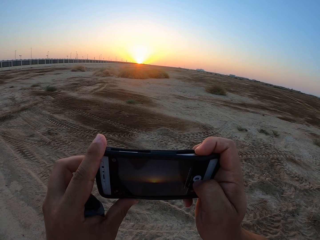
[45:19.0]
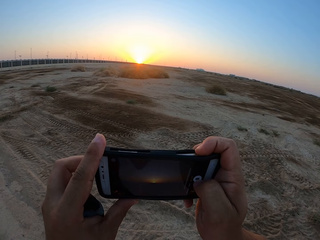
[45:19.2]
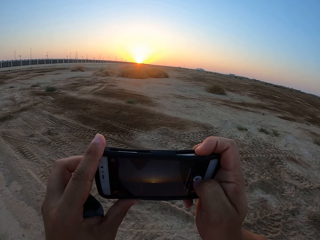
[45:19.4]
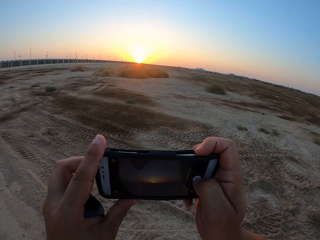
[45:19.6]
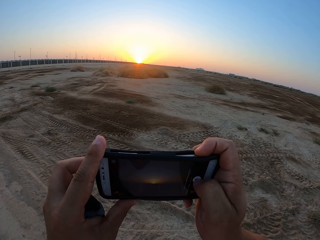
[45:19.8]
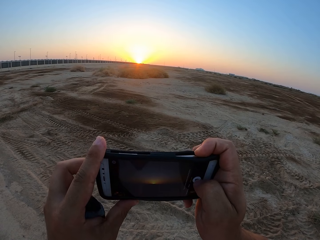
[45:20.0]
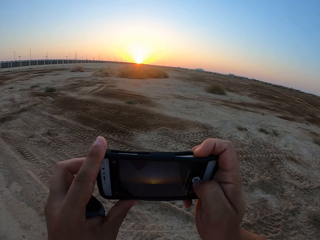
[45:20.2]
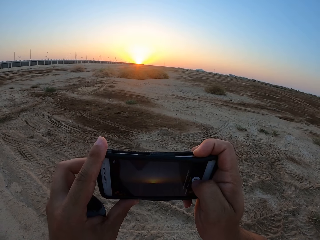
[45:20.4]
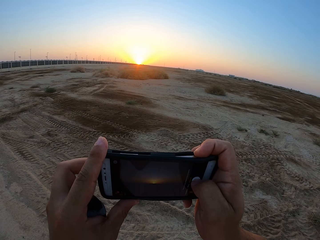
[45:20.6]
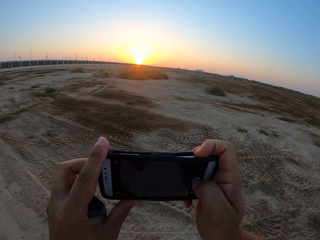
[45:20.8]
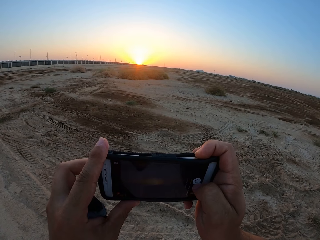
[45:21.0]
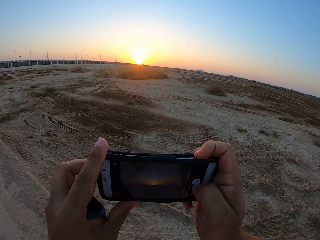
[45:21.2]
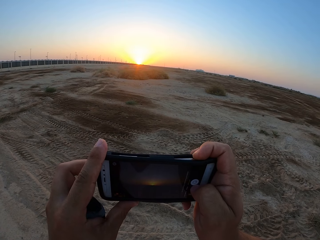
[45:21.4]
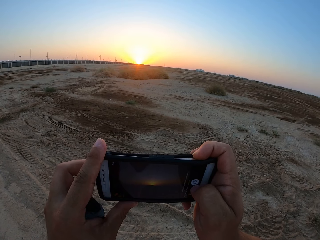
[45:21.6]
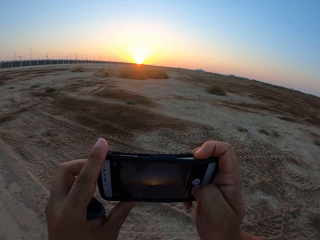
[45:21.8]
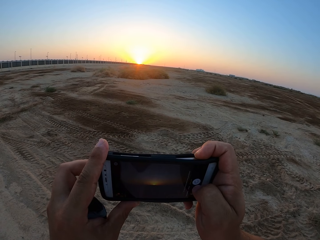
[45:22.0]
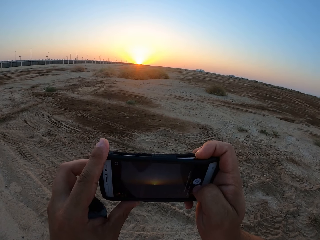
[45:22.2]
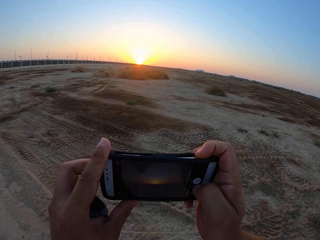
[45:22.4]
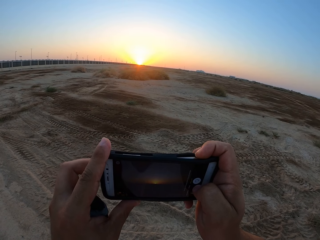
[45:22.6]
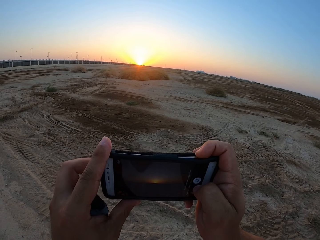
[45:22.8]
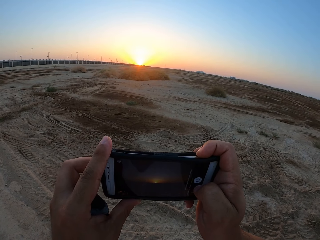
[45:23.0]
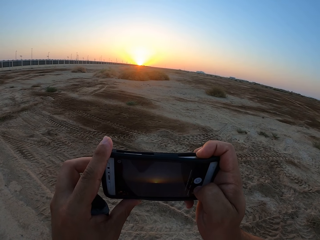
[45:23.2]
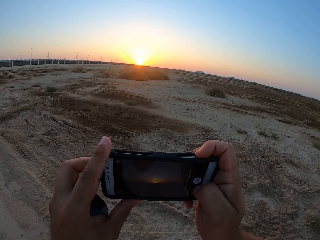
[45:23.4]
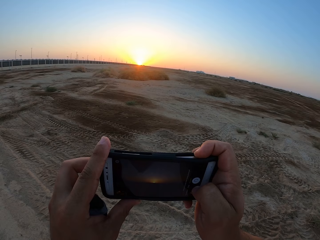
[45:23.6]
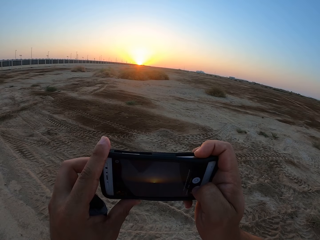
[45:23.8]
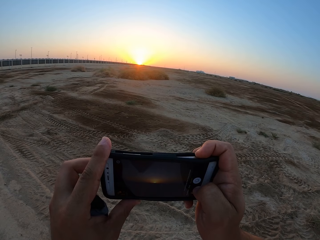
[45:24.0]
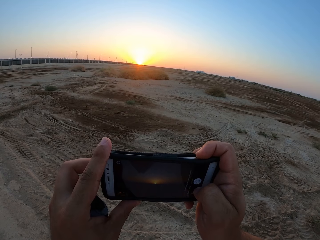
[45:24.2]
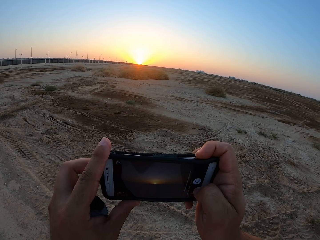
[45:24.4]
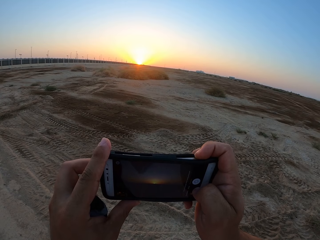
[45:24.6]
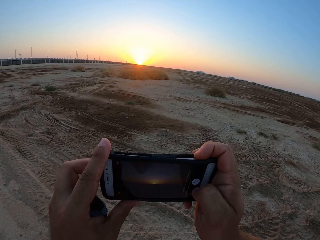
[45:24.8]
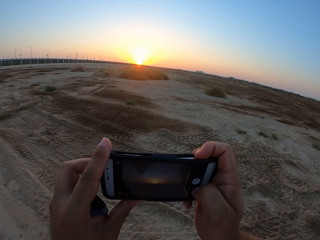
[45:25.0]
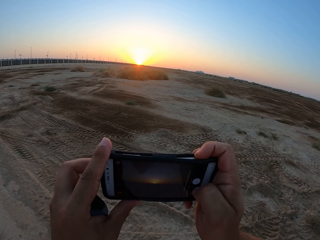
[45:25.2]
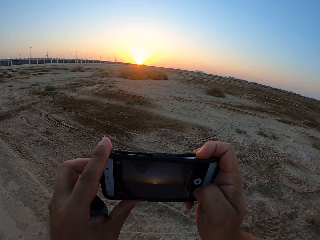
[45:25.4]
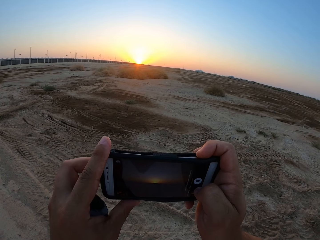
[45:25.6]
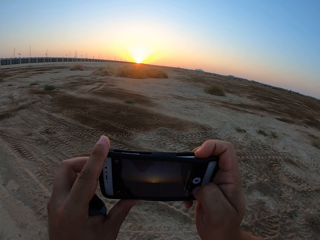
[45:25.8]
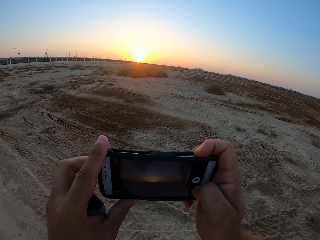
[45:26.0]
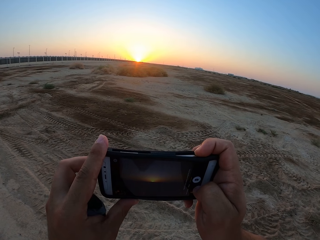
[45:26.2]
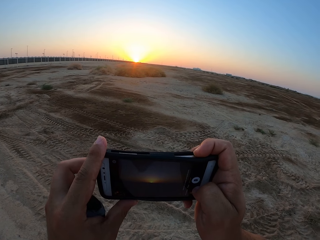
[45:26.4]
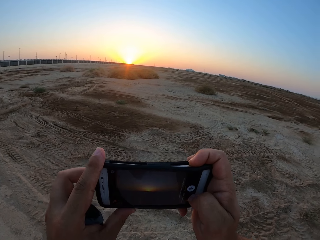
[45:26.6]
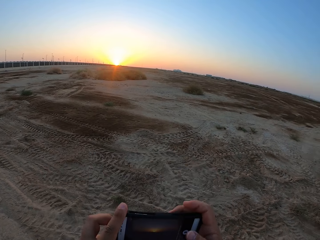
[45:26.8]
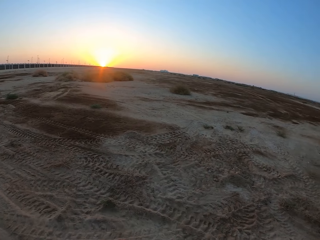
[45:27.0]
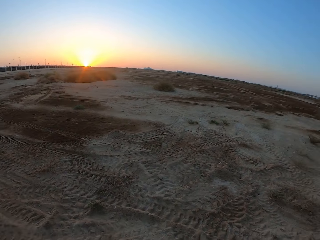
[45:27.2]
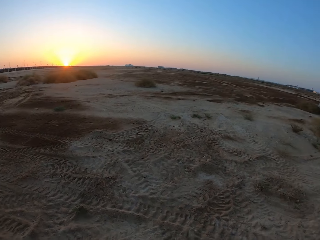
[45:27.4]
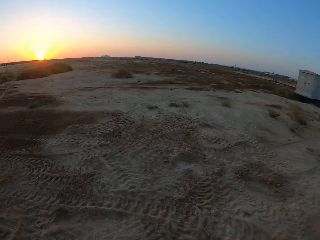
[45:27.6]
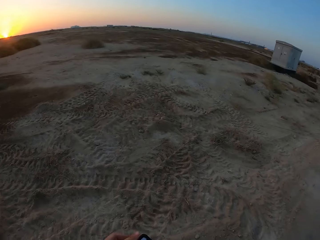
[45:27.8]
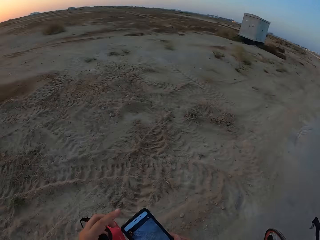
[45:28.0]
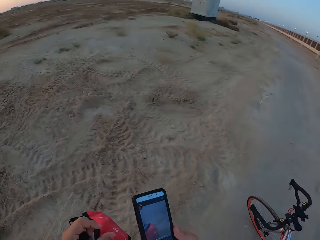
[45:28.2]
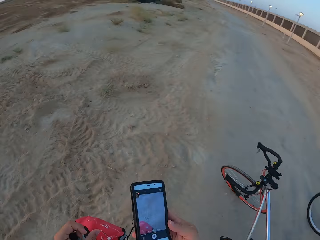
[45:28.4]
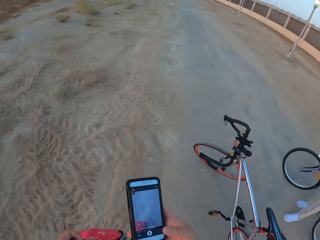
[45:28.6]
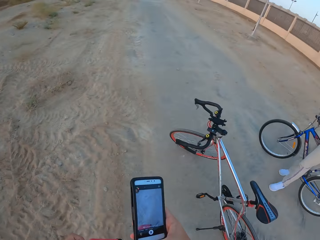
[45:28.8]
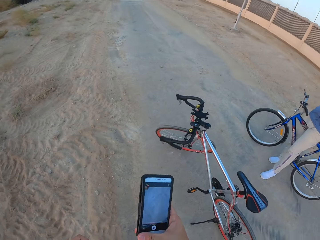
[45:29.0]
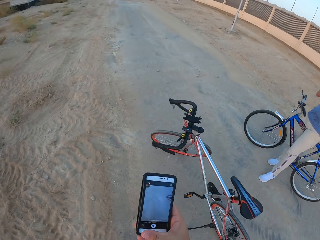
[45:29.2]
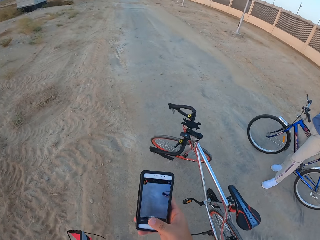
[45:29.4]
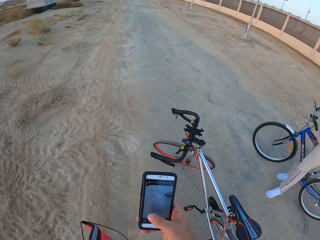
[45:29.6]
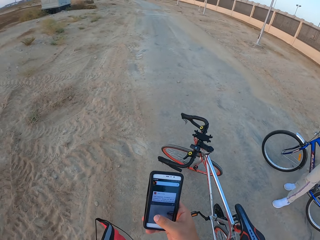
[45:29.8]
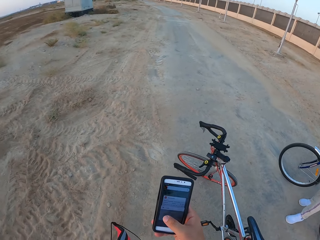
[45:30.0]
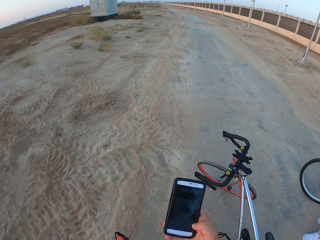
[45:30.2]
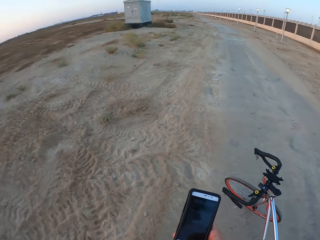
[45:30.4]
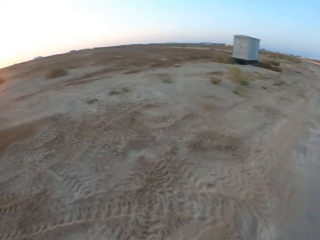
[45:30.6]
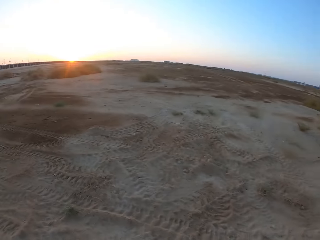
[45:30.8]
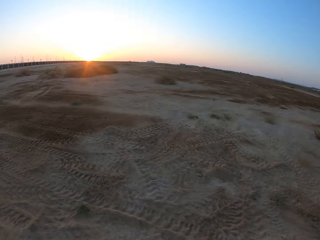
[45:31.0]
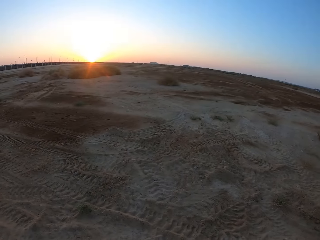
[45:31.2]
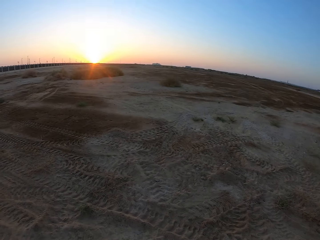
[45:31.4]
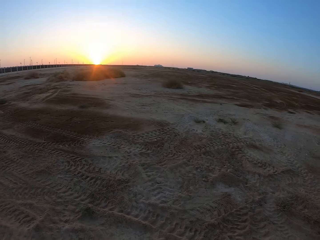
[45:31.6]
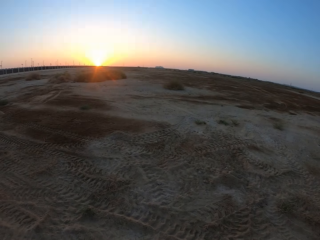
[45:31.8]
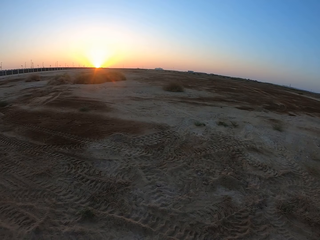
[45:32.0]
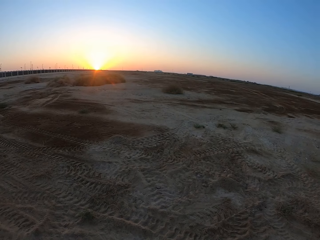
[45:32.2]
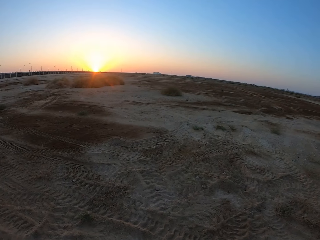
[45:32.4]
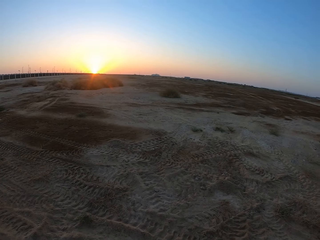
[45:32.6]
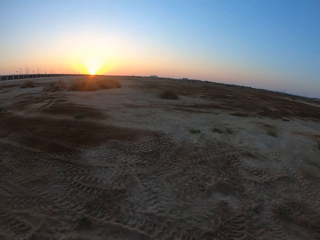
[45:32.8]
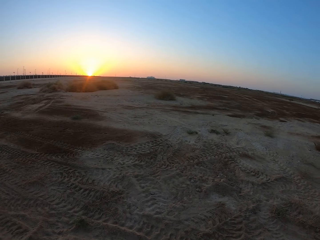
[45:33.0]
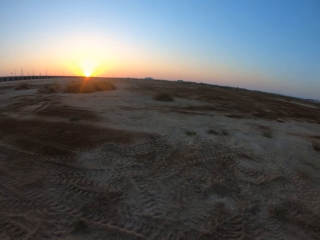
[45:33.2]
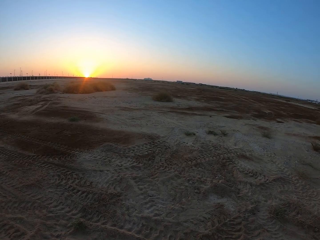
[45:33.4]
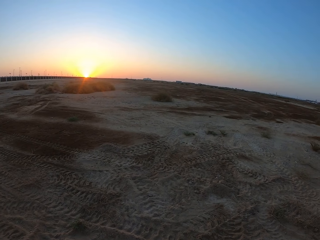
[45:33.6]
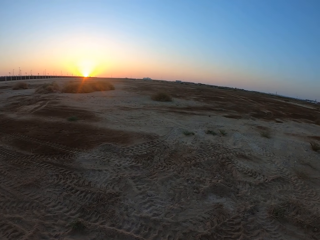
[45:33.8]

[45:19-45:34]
The camera wearer looks around. They swipe through the phone. They look around.

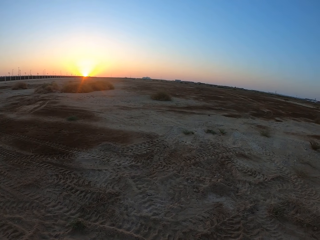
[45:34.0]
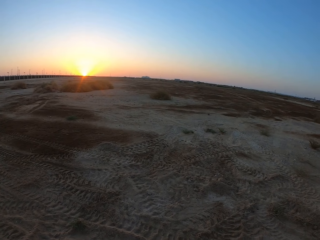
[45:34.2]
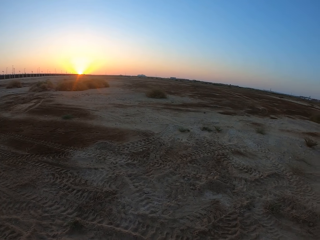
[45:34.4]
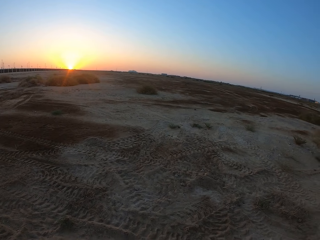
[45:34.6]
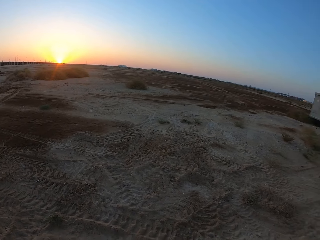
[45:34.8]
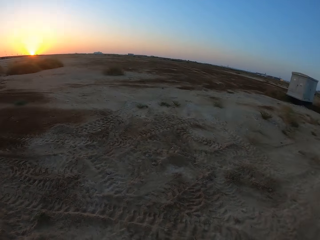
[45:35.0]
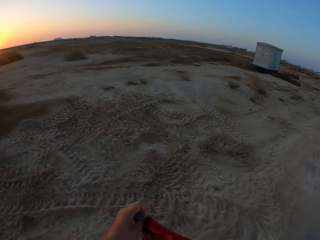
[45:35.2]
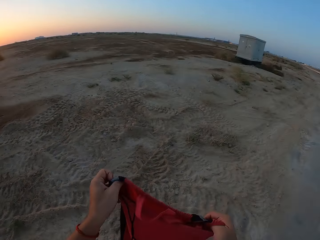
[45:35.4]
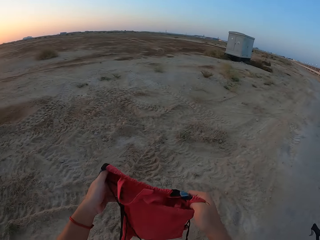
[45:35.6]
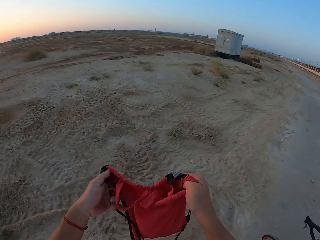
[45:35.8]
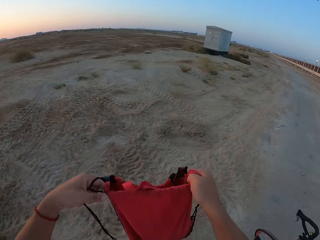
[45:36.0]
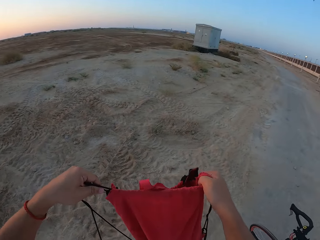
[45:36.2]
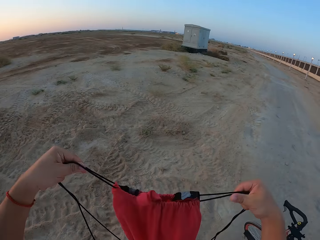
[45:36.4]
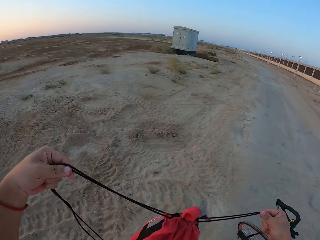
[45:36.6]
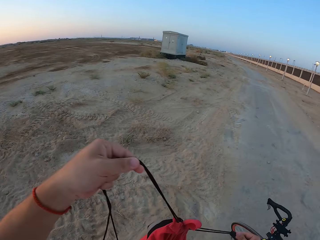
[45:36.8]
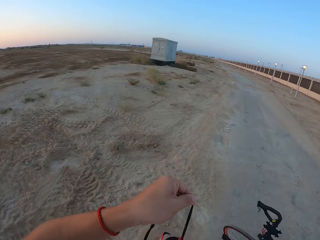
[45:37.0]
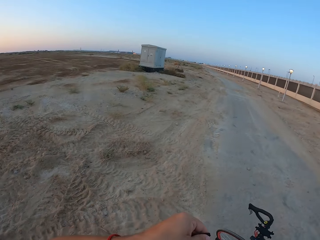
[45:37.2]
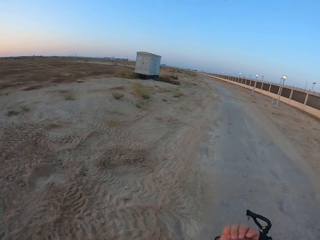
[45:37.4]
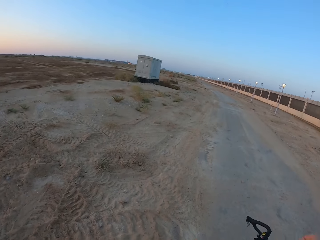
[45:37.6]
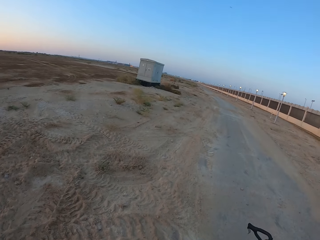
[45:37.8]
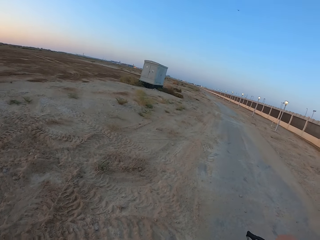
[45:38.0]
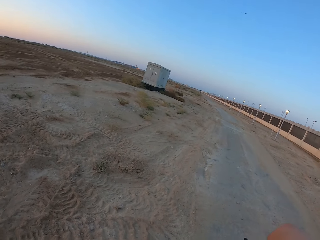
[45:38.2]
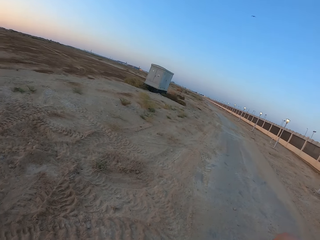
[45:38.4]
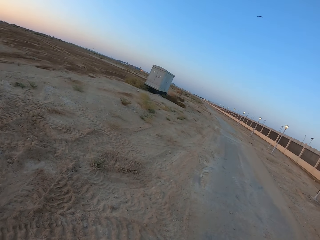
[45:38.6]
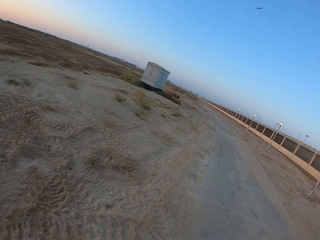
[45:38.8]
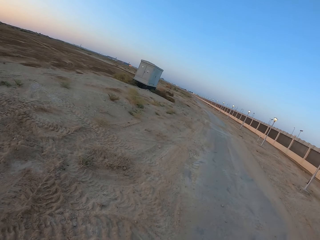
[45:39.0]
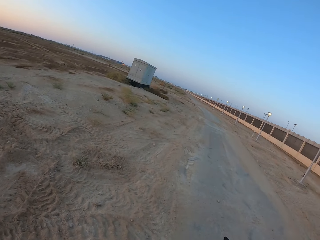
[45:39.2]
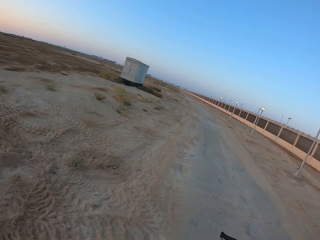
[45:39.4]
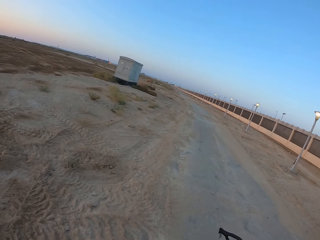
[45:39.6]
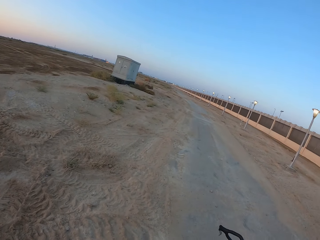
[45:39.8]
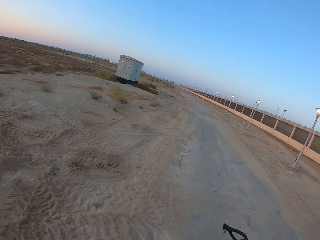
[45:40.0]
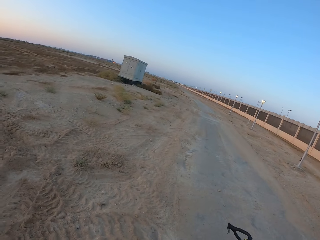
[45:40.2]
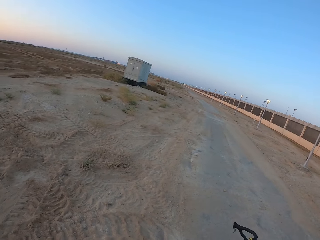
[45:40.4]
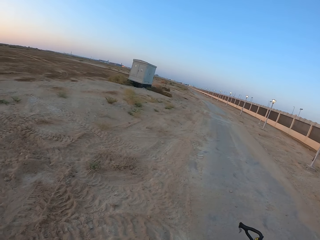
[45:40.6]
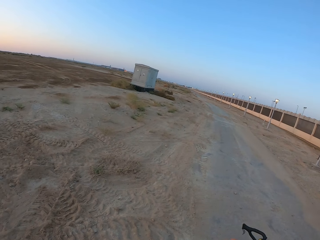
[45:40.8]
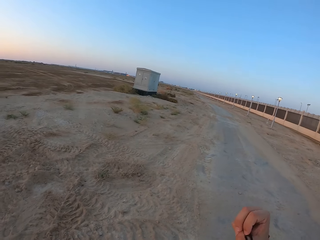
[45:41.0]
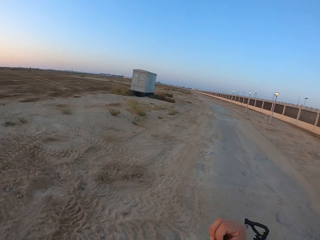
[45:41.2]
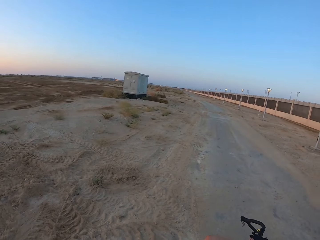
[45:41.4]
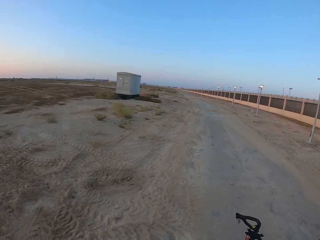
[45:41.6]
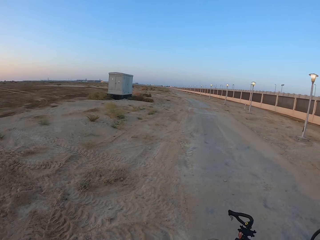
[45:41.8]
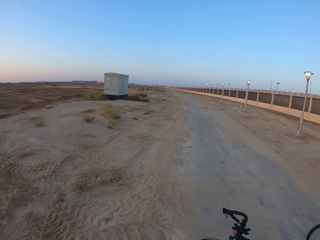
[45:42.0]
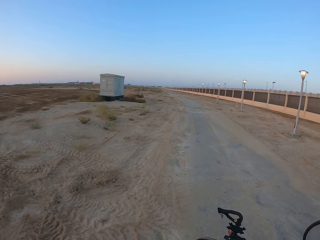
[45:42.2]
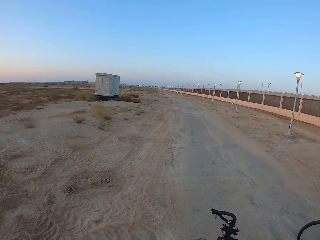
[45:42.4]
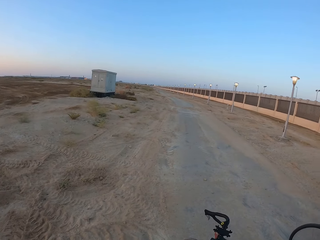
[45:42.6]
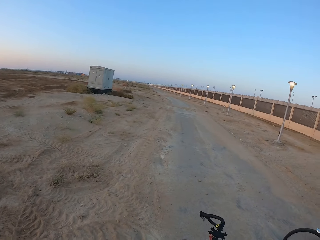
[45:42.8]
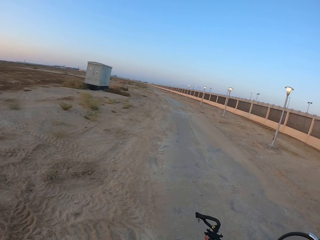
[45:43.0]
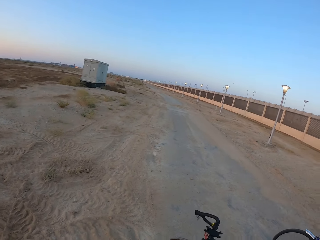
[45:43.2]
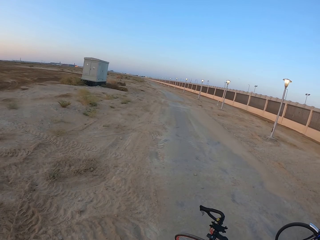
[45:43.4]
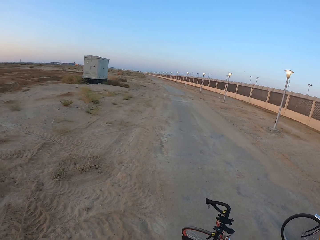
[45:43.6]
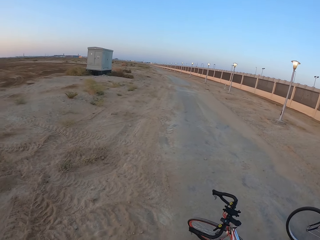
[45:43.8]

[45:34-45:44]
The camera wearer lifts the bag. They hold the bag. They tighten the lace. They close the bag. They drop the bag. They look around. They move the hand. They look around.
